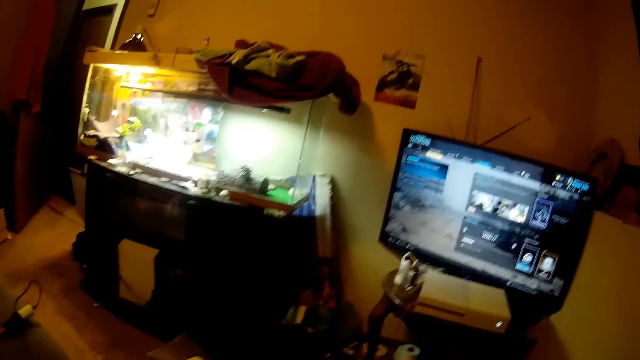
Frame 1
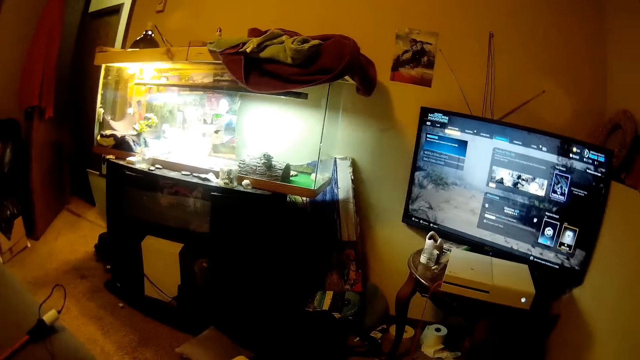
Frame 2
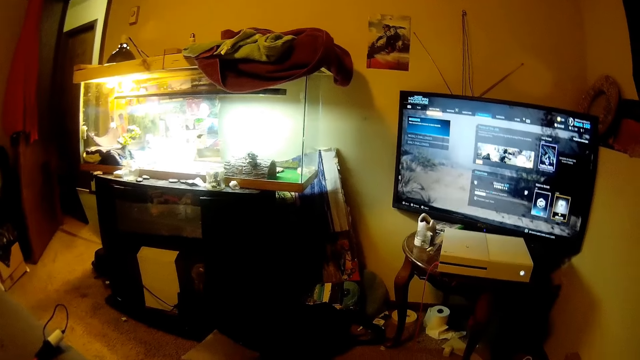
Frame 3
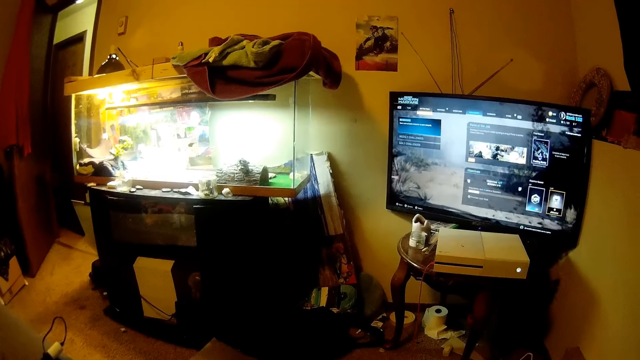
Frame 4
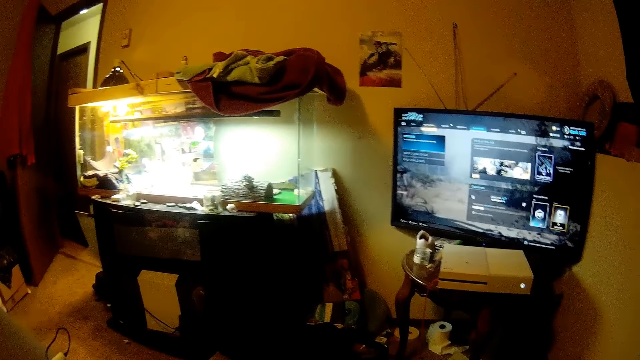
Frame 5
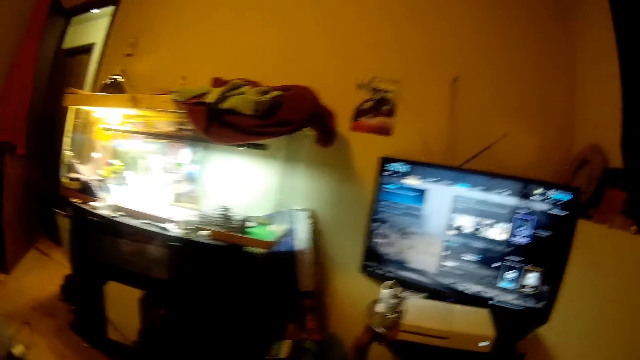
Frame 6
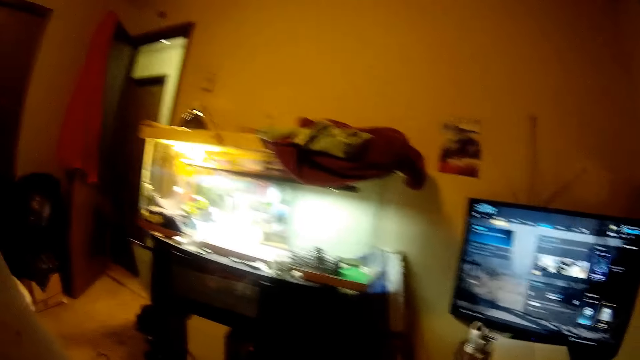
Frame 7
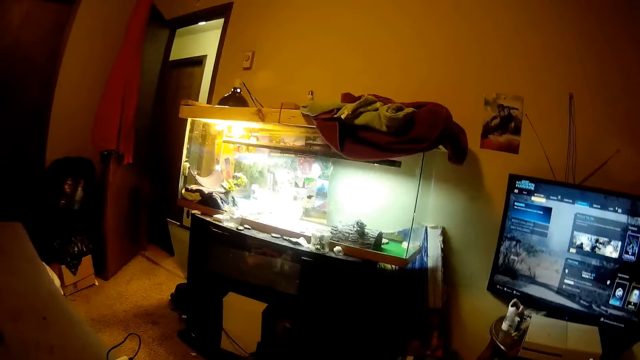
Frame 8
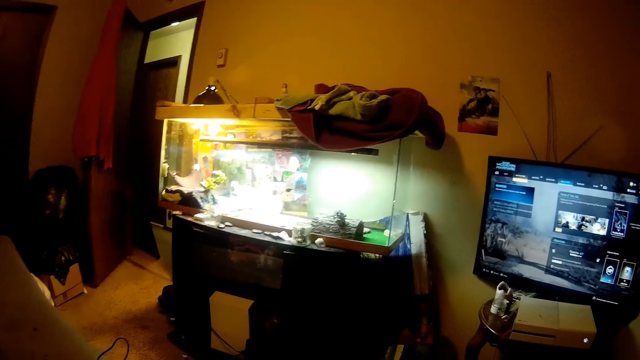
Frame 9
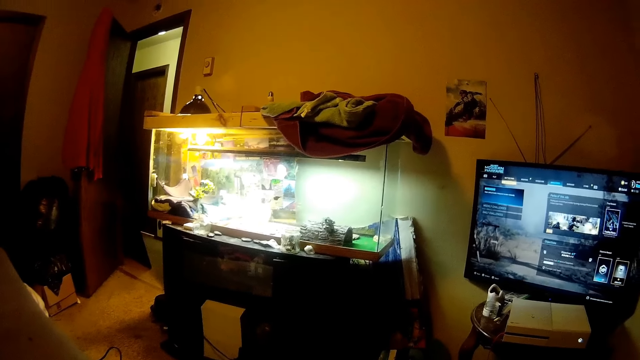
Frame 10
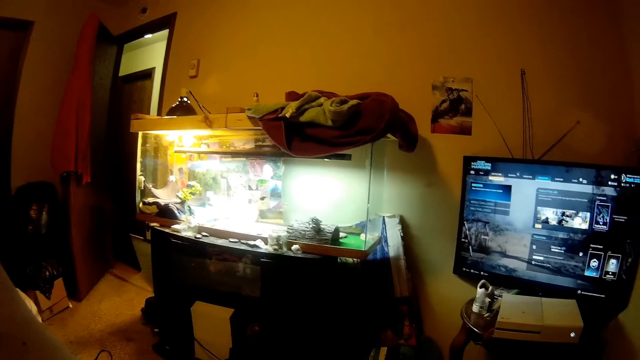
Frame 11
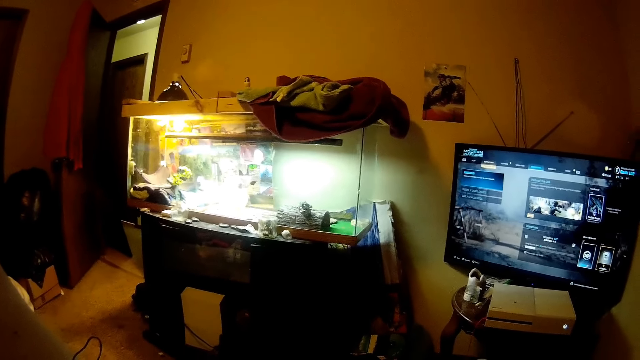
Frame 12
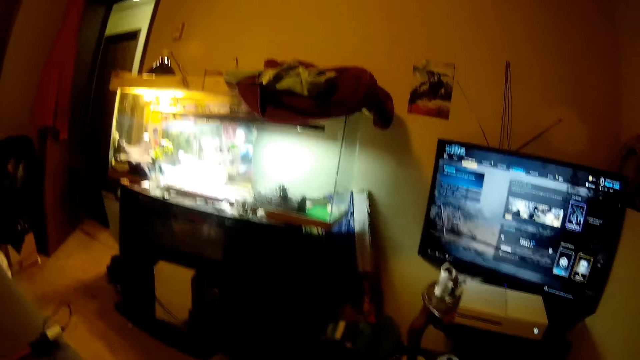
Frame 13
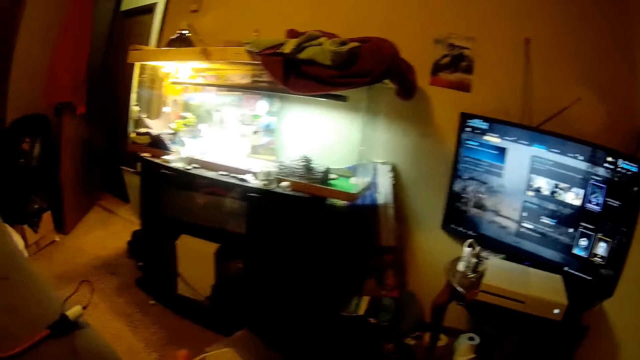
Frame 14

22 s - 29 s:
The camera wearer speaks out loud. They watch the television.

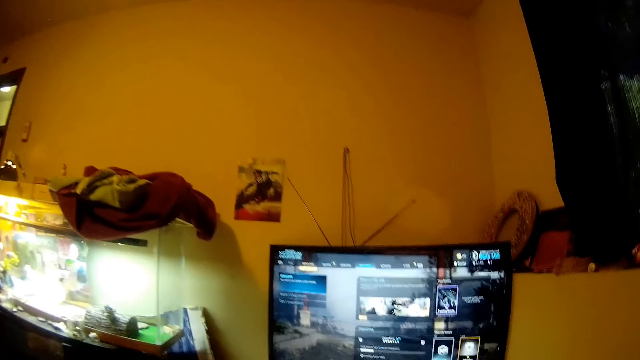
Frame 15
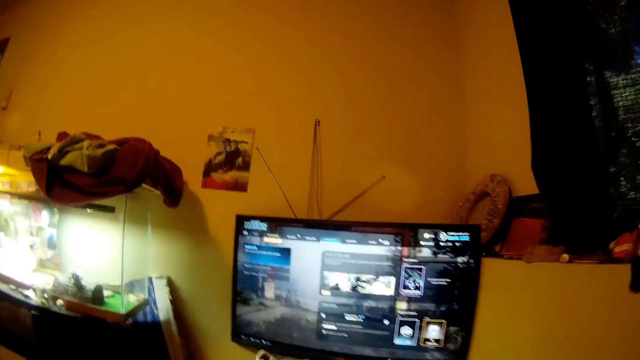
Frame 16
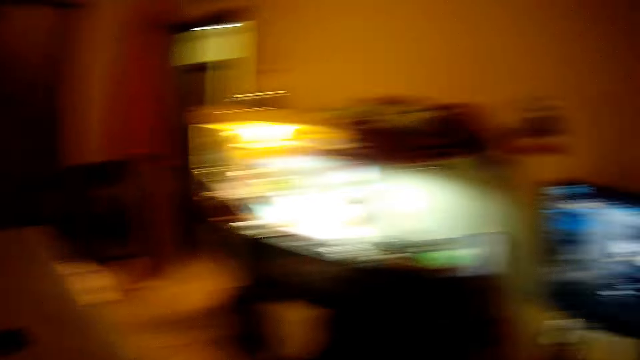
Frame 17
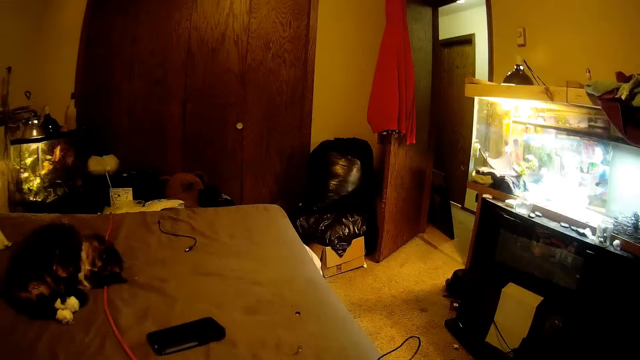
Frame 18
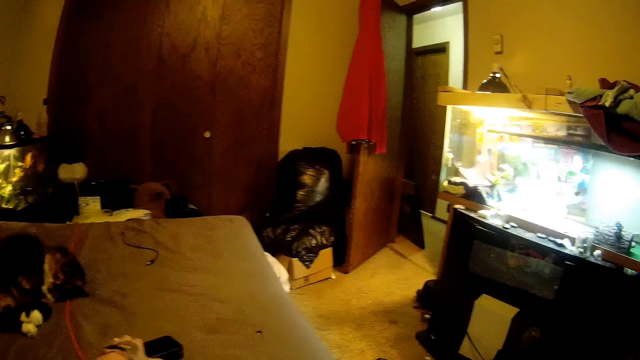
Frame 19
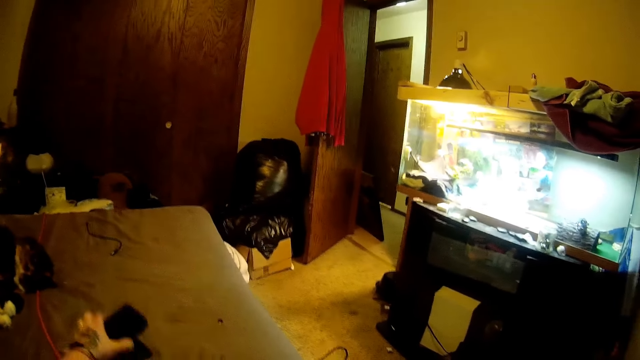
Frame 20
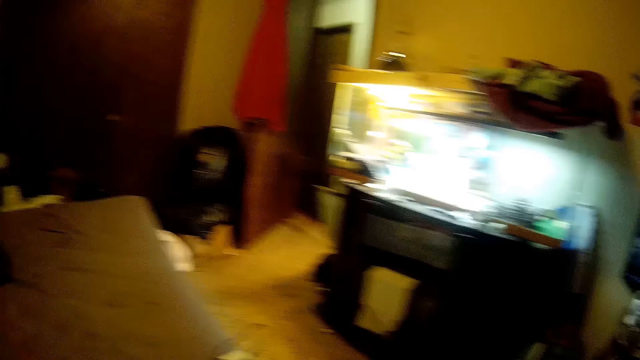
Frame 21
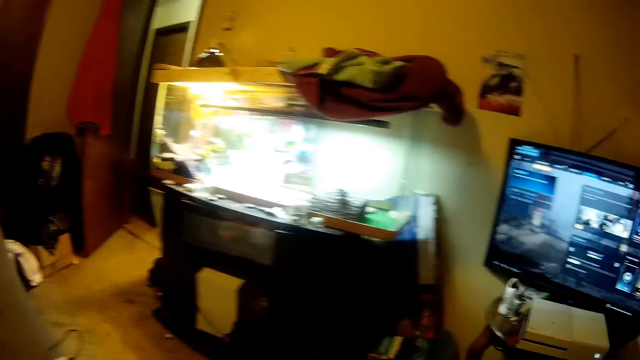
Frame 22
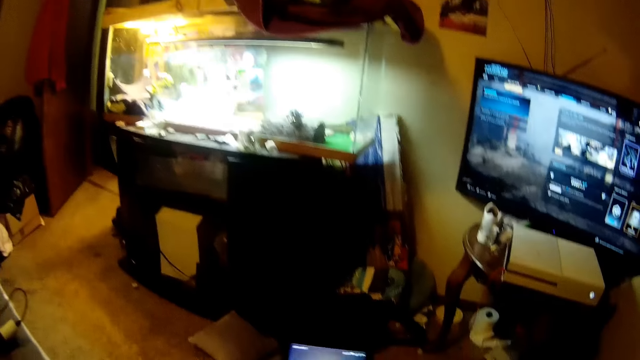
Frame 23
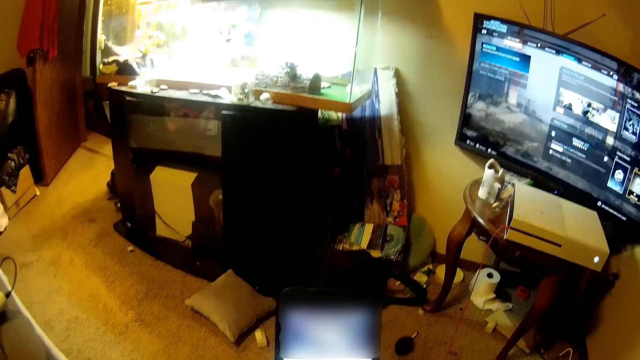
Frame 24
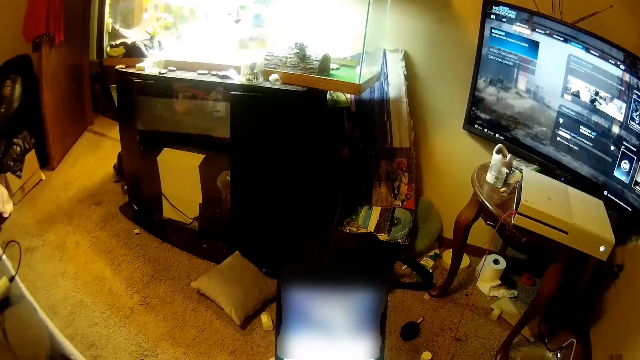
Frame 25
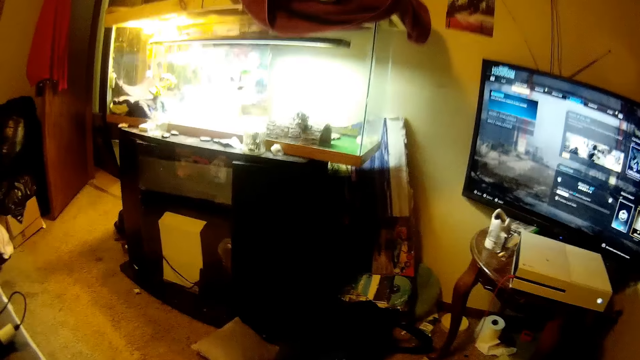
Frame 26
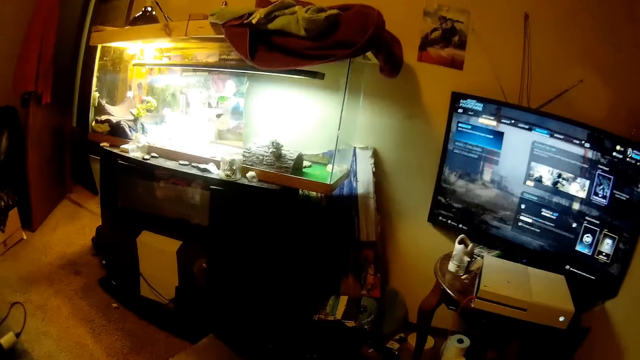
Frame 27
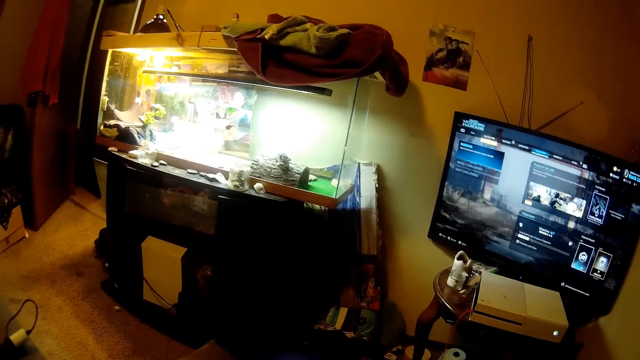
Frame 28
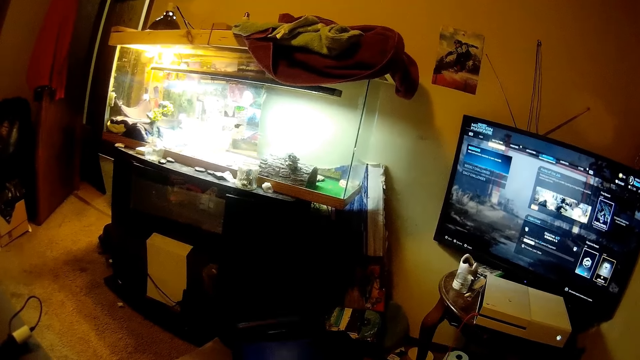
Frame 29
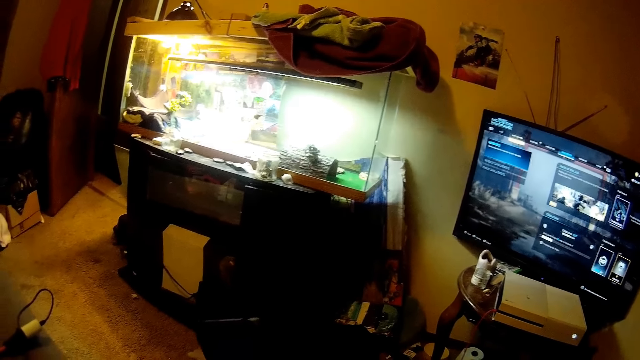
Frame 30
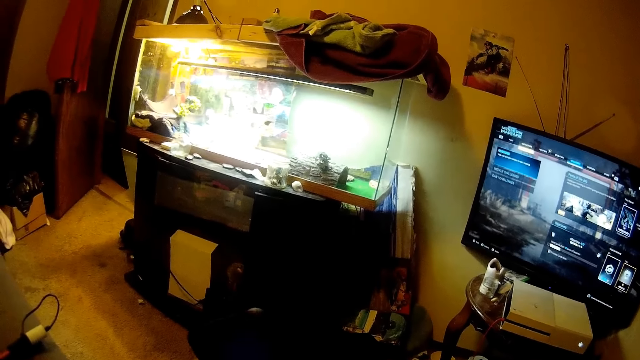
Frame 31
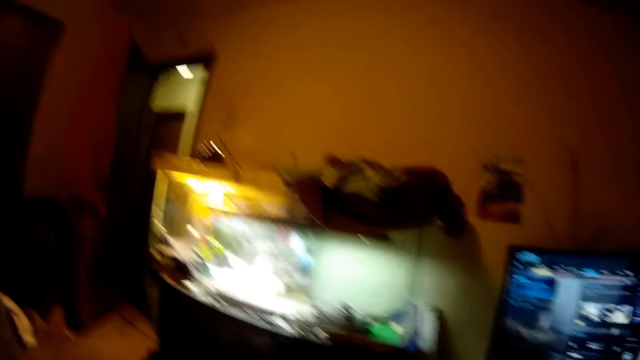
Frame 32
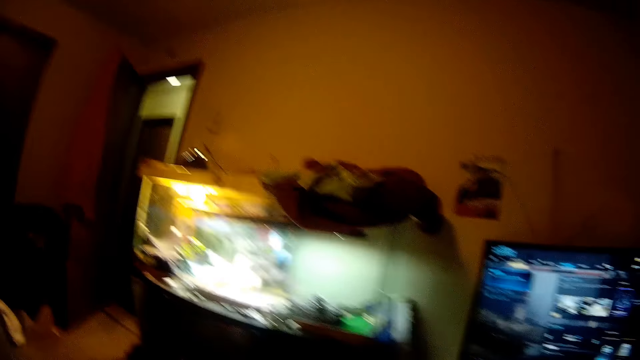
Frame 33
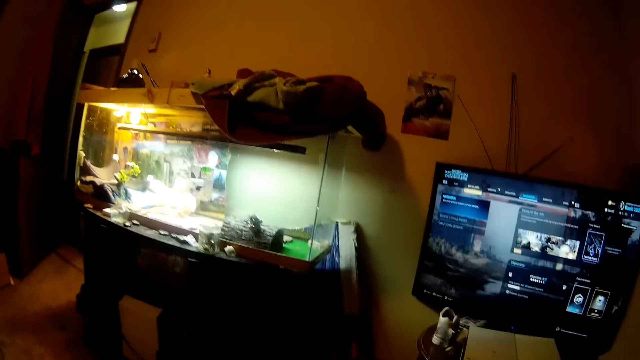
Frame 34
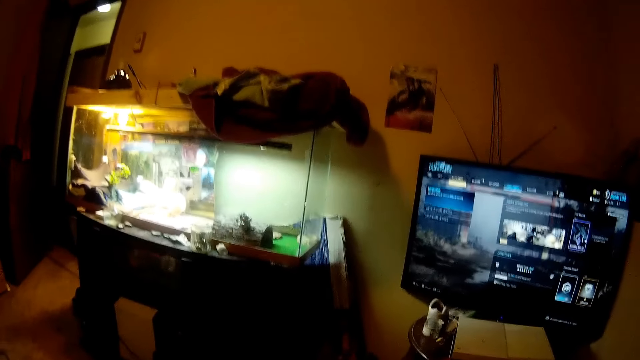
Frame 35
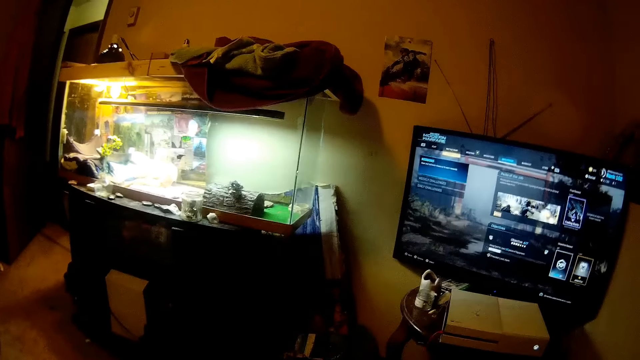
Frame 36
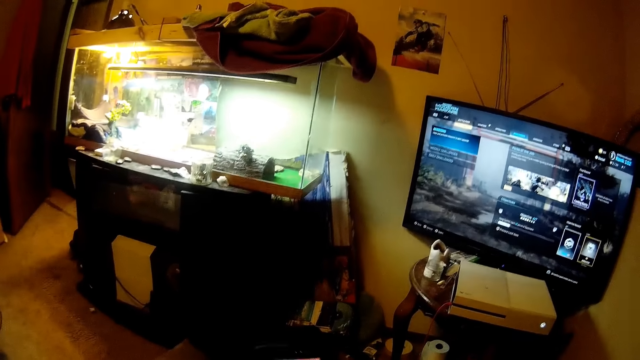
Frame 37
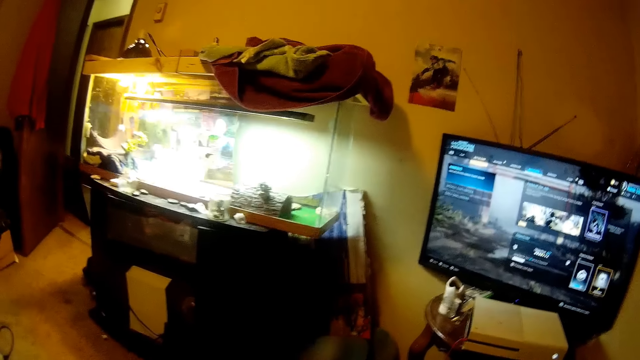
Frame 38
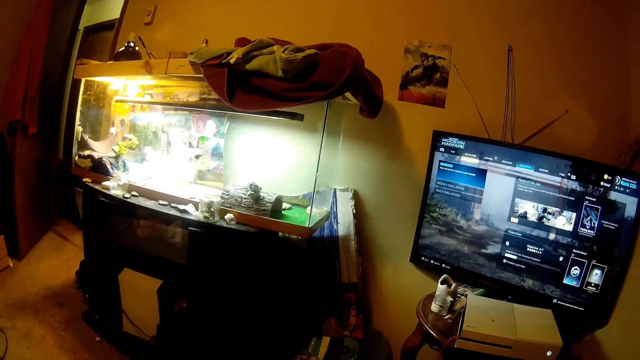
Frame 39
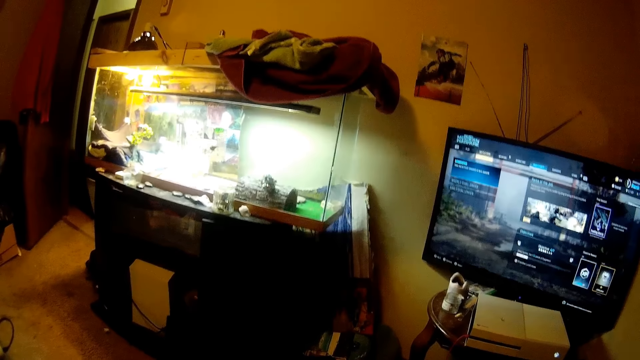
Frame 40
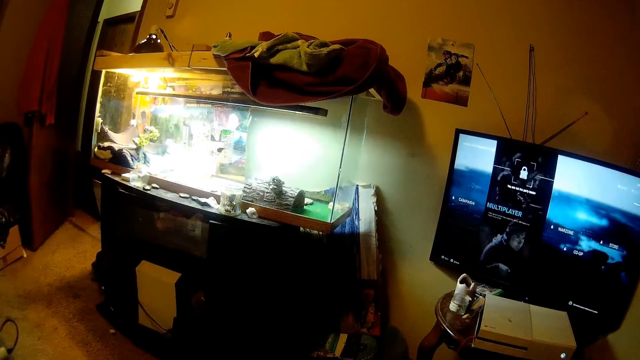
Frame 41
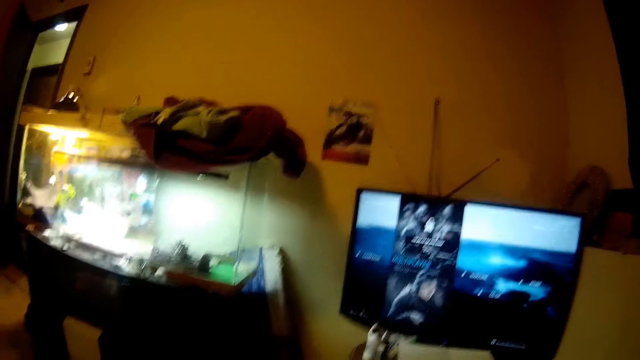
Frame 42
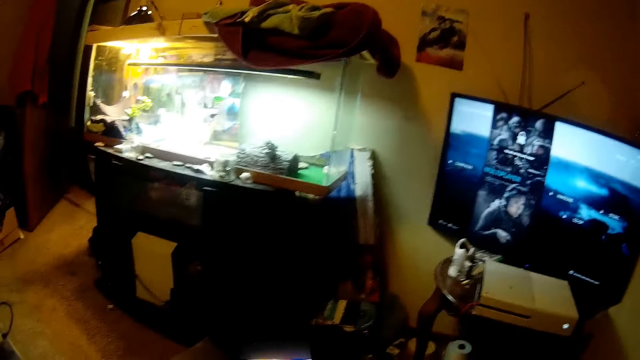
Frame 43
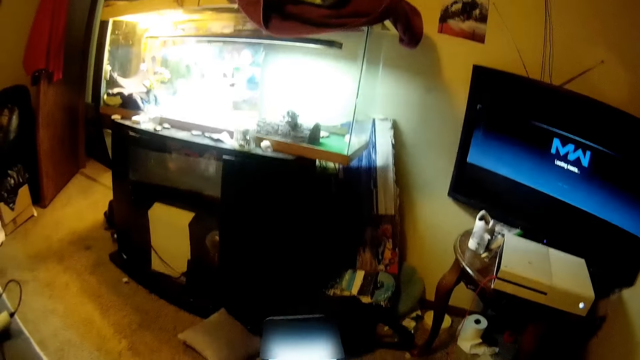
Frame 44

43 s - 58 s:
The camera wearer picks up a phone from the bed. They hold the phone.
